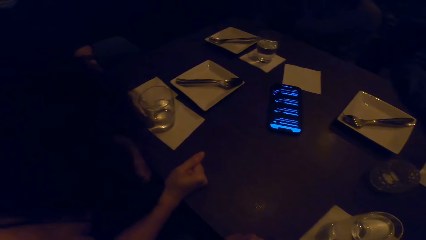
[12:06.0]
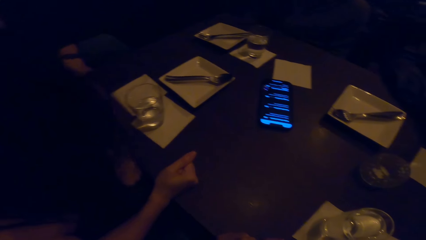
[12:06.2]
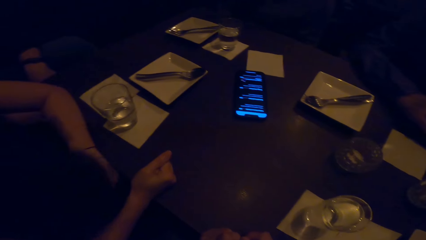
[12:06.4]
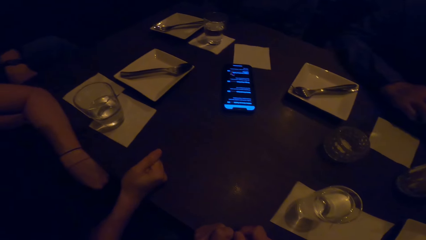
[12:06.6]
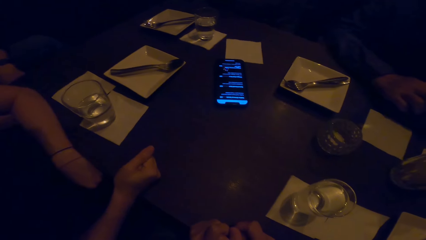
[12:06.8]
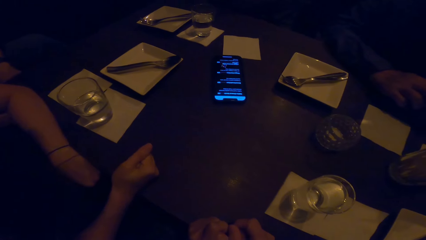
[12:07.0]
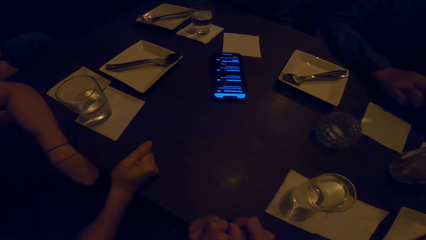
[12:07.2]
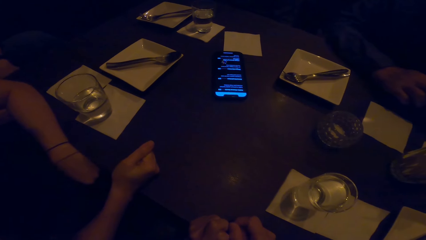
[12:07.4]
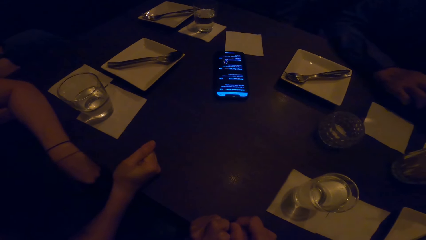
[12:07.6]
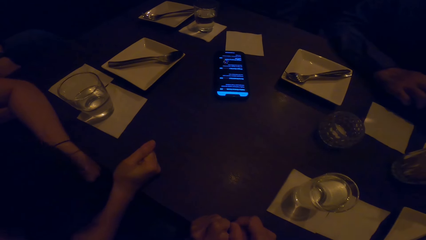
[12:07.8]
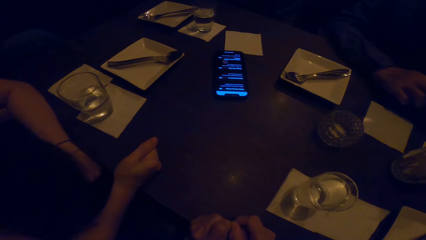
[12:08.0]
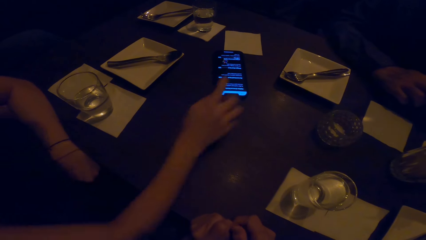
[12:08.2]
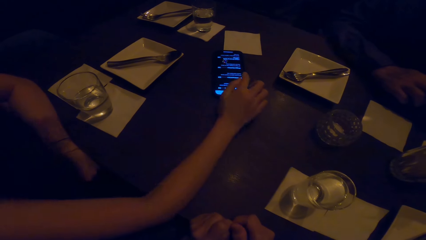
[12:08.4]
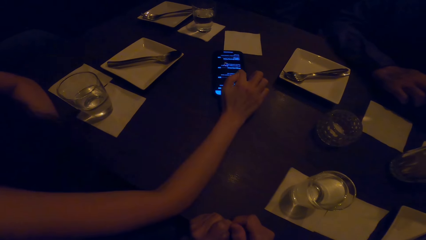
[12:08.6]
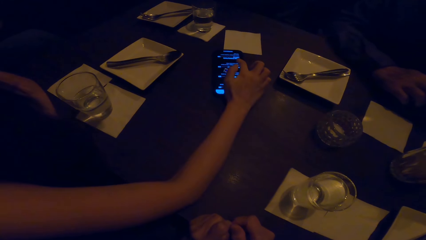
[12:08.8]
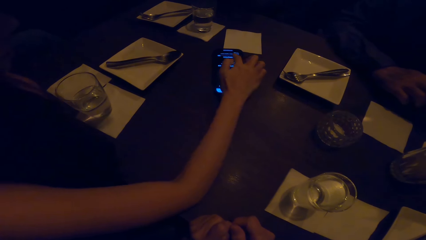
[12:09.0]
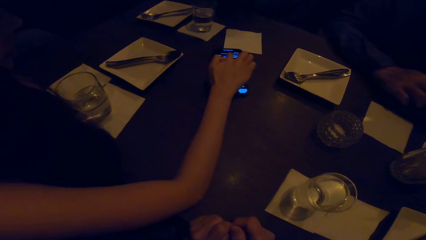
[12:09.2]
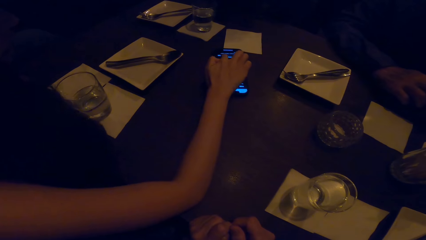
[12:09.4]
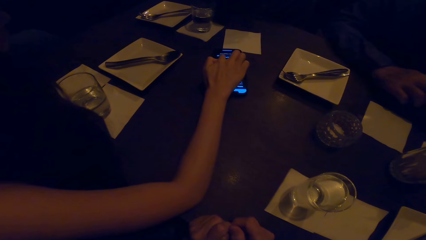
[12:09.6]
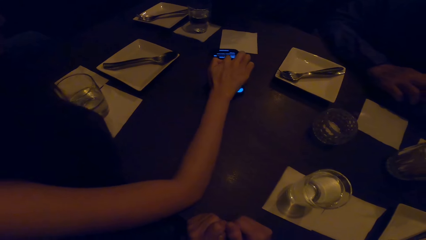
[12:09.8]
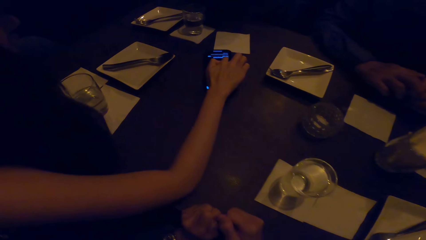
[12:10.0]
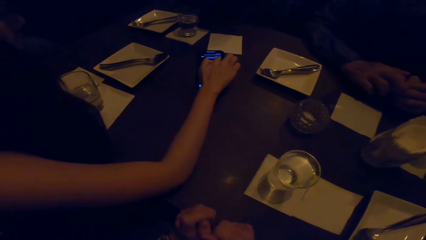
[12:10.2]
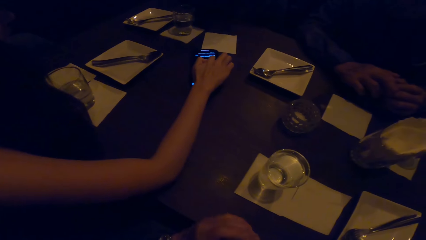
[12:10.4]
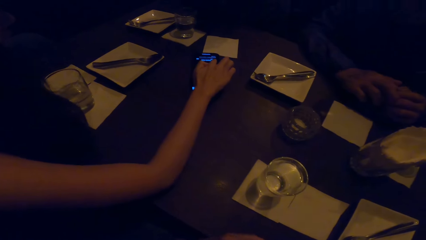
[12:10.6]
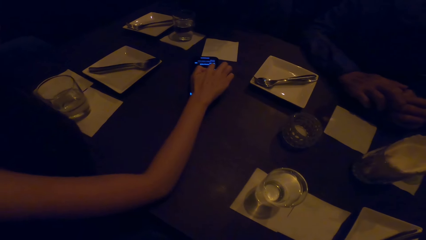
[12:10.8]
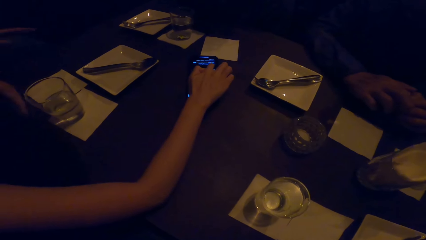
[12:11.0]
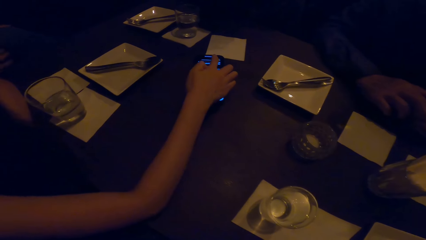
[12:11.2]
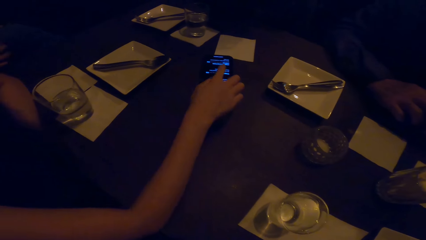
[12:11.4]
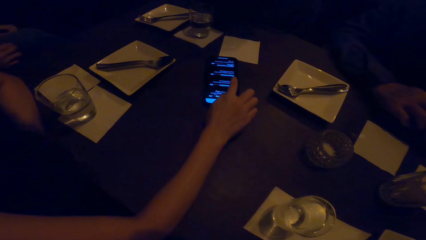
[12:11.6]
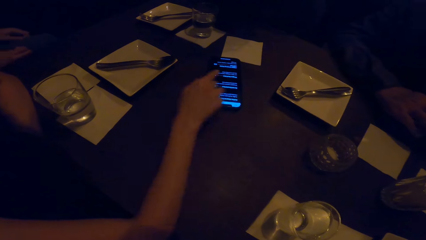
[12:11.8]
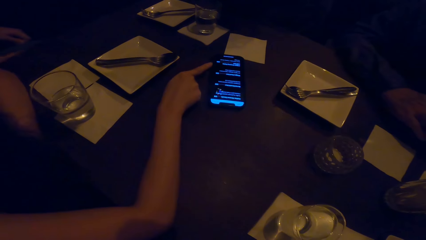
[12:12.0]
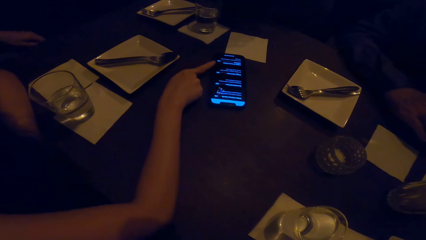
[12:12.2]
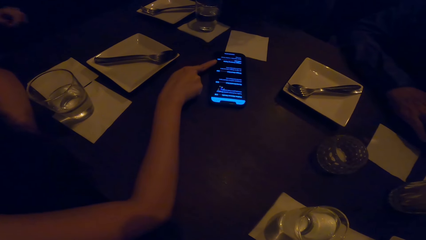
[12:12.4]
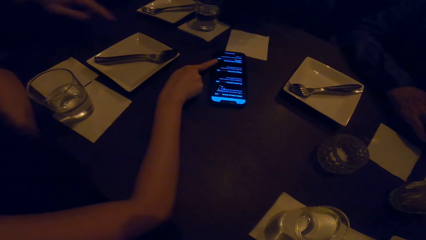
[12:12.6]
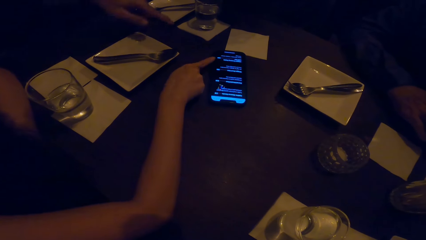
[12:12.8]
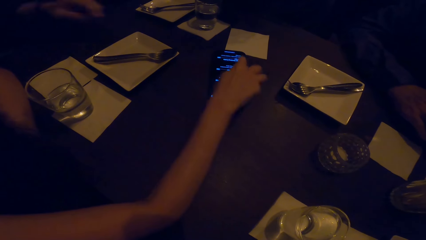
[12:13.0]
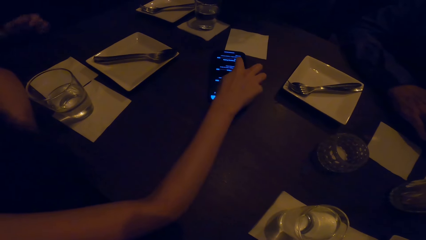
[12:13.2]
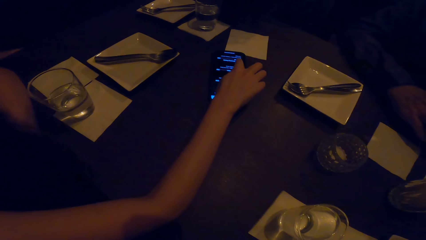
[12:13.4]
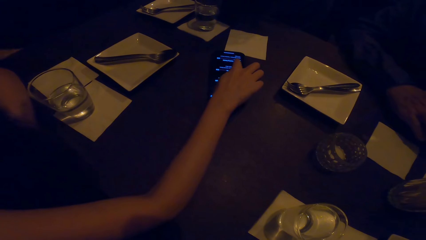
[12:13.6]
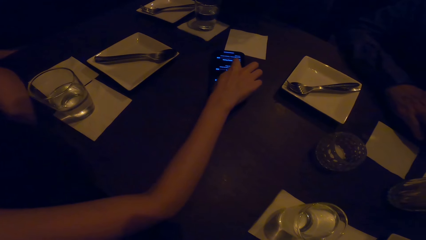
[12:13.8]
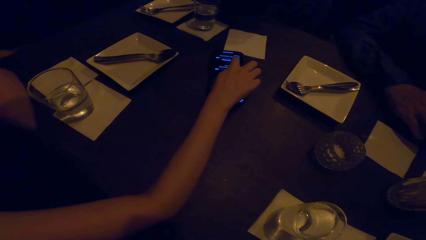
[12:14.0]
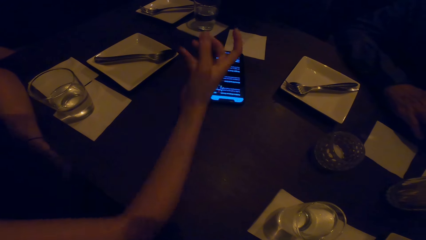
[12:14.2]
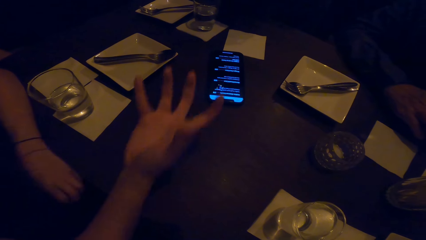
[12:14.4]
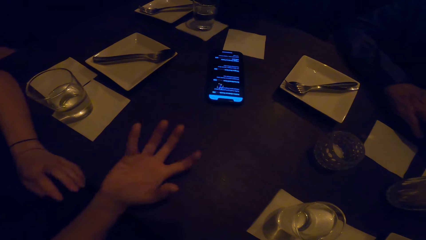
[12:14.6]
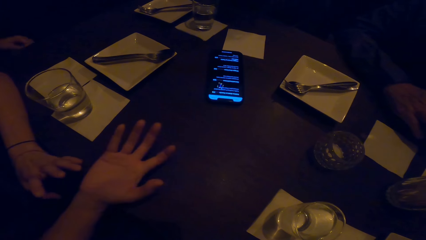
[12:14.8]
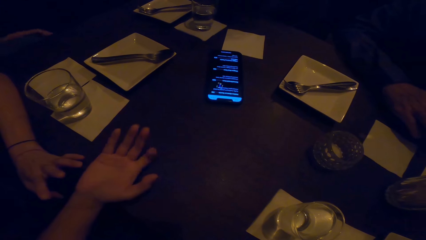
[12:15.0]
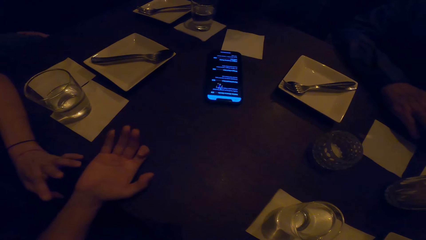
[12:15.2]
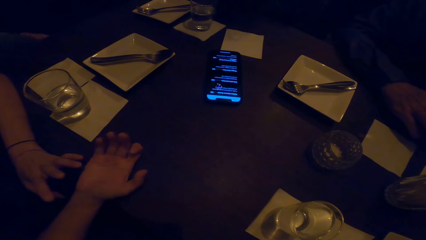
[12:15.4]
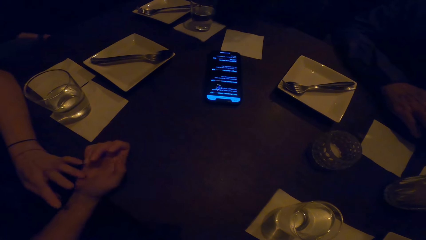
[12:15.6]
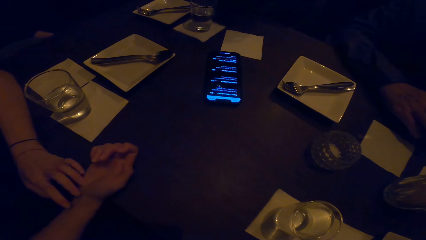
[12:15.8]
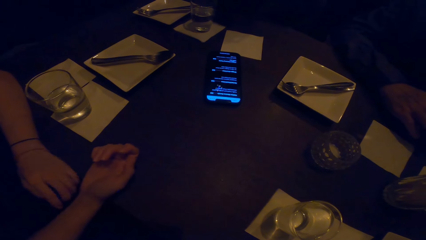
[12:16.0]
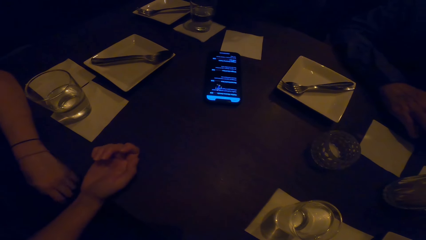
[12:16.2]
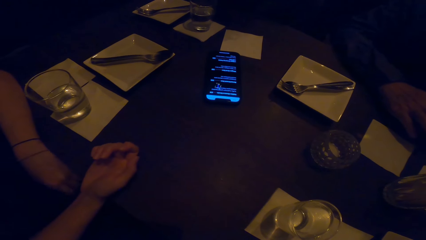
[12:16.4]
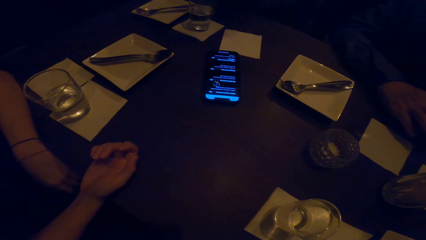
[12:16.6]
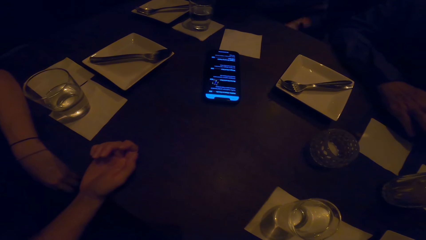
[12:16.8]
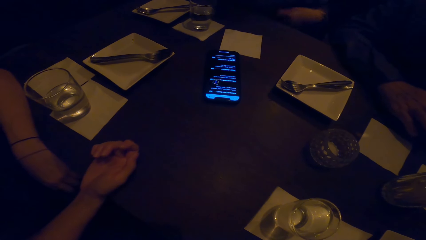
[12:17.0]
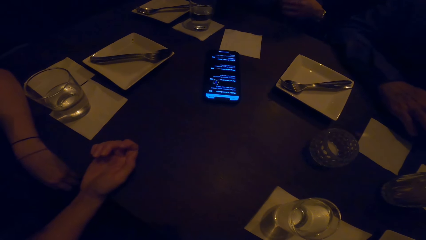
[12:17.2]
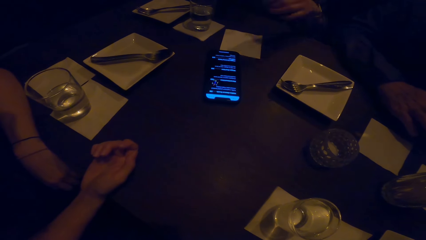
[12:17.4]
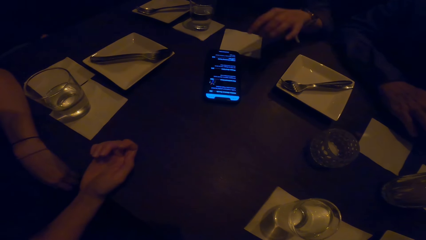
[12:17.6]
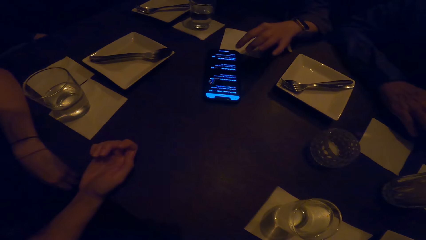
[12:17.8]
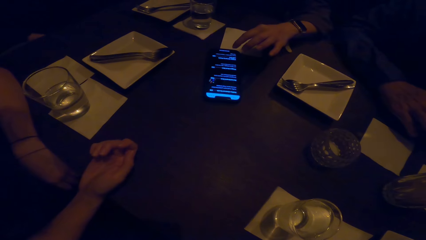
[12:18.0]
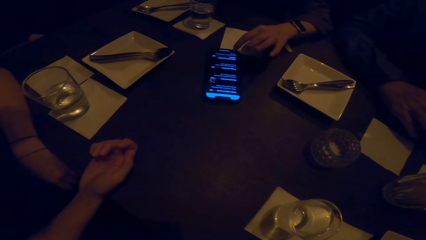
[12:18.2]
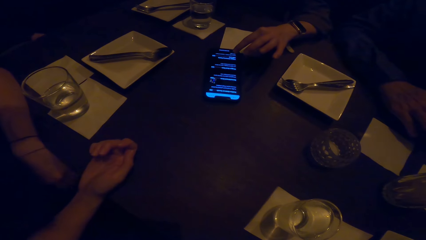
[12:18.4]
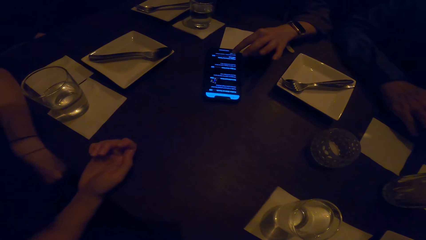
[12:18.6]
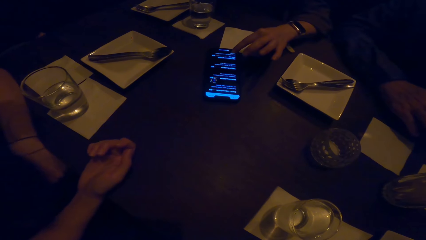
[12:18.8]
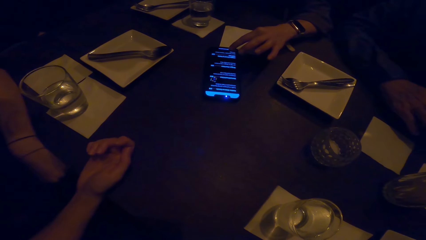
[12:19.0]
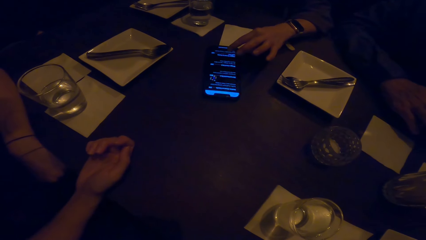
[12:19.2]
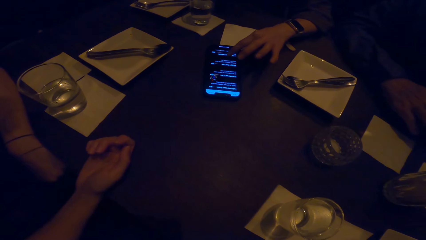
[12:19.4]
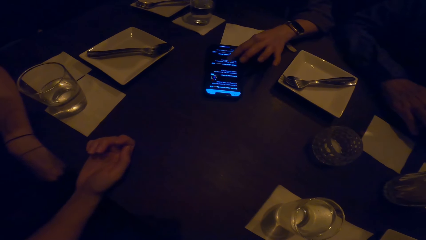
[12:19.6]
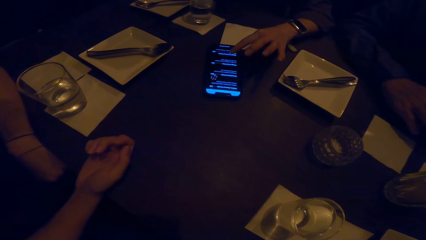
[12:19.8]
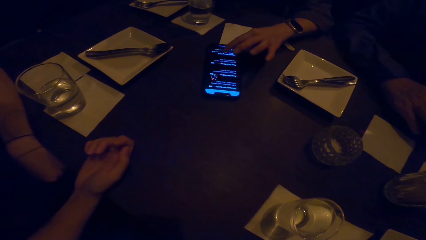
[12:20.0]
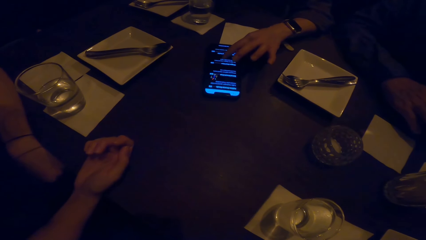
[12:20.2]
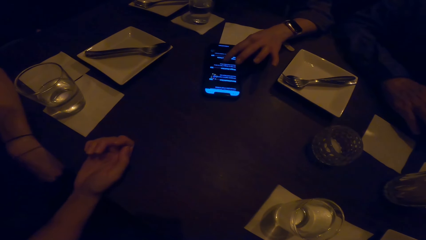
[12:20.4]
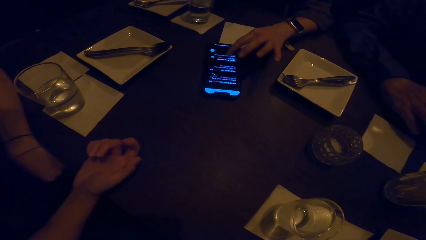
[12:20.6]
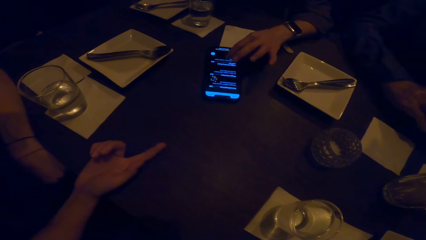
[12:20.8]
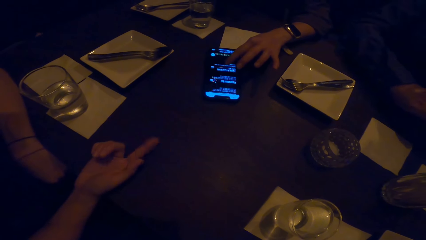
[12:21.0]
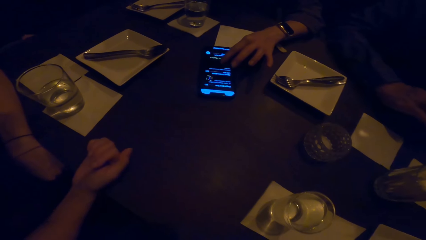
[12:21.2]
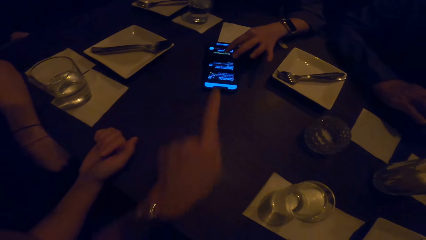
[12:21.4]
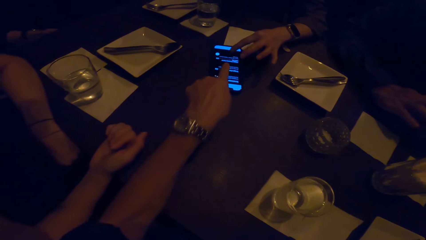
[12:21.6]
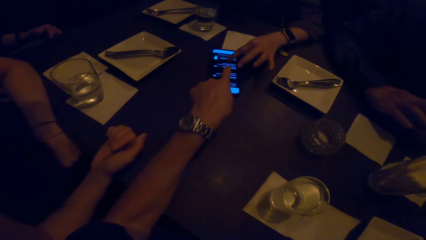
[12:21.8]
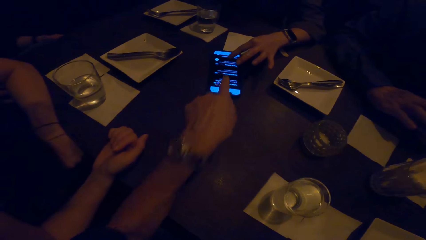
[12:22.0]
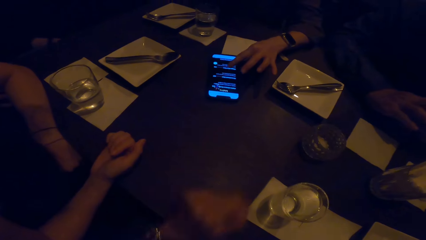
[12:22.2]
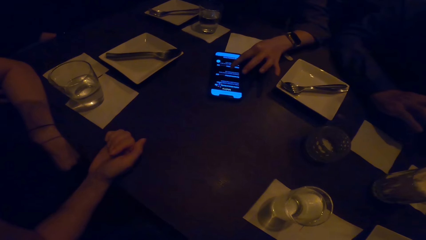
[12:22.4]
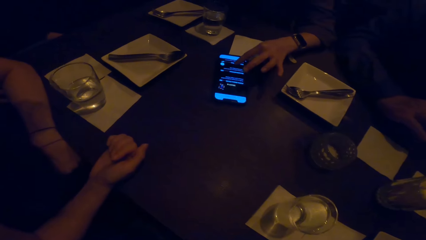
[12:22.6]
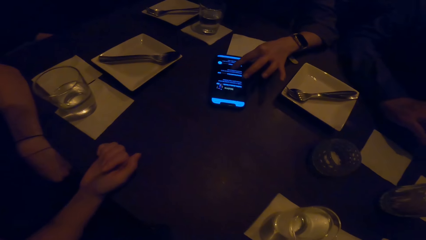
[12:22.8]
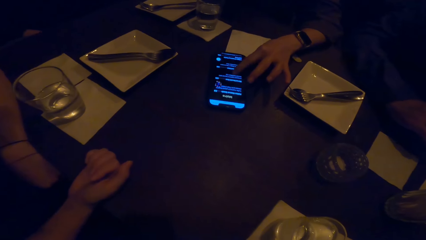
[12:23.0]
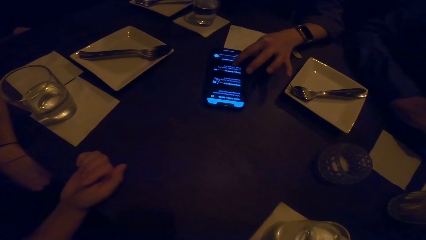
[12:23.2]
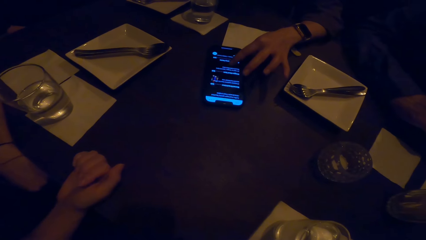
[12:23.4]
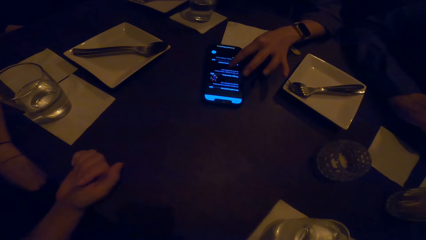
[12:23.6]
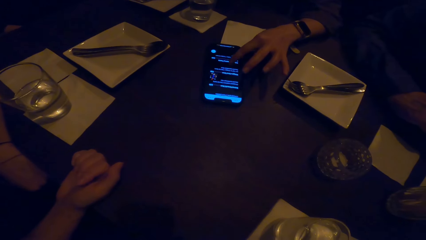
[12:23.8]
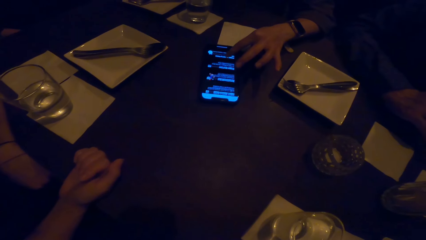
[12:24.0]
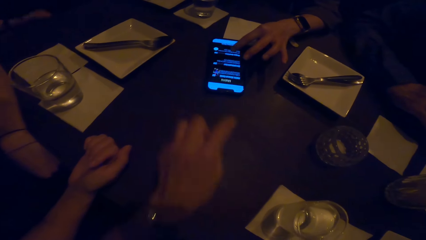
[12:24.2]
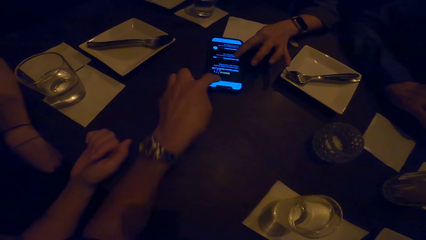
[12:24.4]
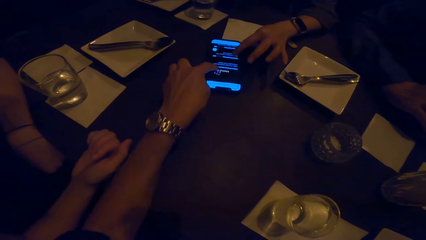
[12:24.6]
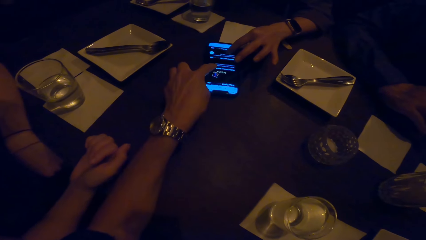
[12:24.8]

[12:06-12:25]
A person holds a mobile phone. The camera wearer looks at the phone. The person scrolls the phone with the right hand finger and spreads hands. Another person scrolls the screen of the mobile phone. The camera wearer points at the mobile phone. The other person scrolls the screen of the mobile phone with the left hand.
